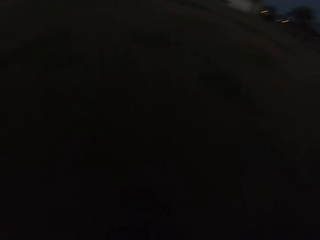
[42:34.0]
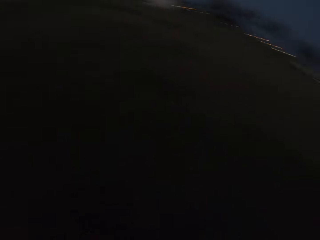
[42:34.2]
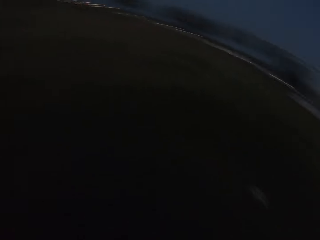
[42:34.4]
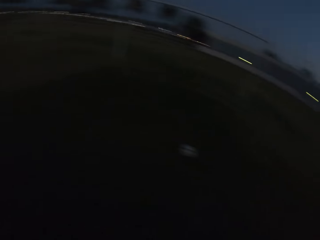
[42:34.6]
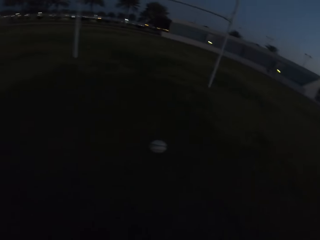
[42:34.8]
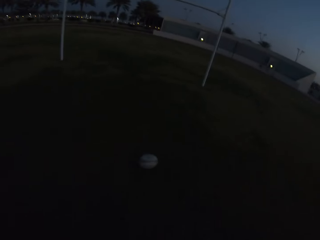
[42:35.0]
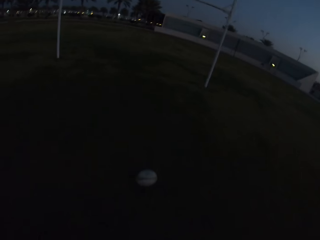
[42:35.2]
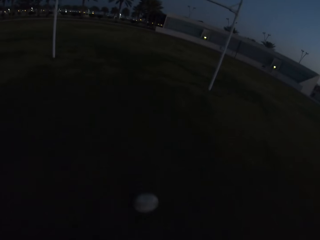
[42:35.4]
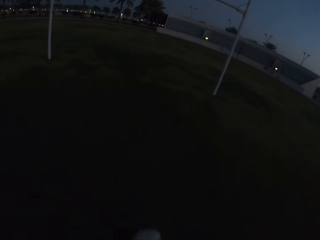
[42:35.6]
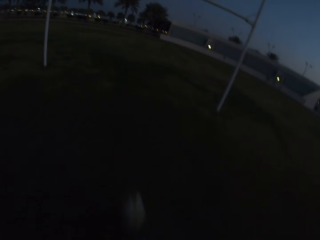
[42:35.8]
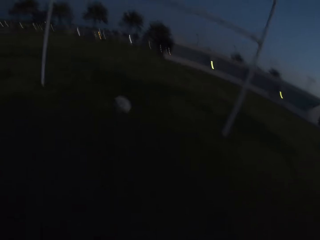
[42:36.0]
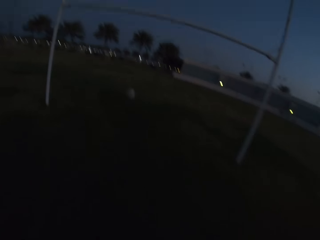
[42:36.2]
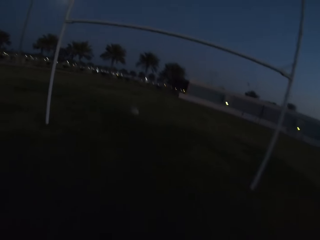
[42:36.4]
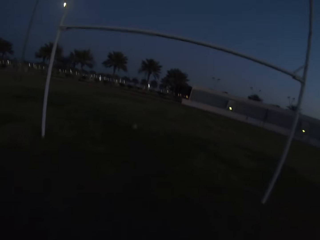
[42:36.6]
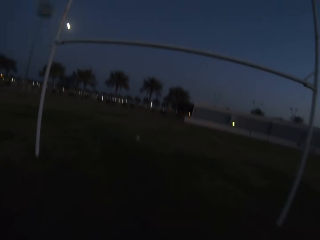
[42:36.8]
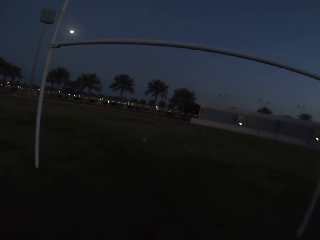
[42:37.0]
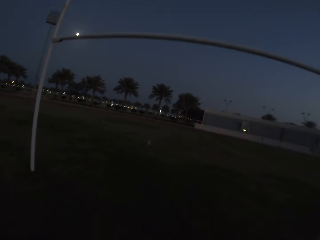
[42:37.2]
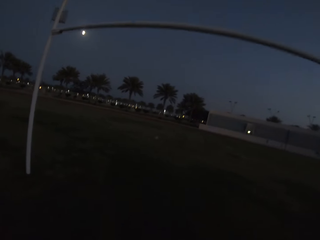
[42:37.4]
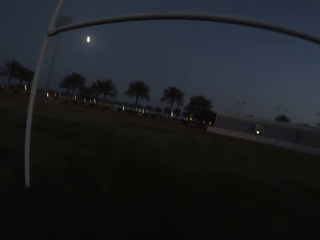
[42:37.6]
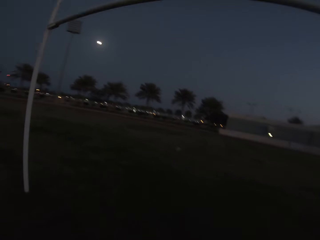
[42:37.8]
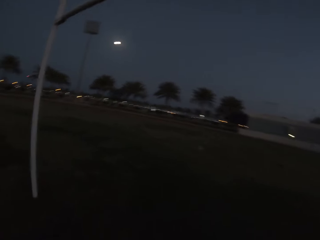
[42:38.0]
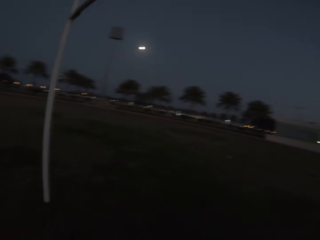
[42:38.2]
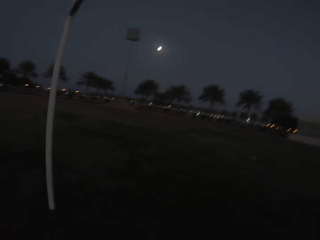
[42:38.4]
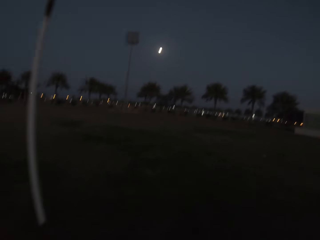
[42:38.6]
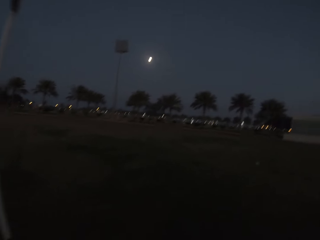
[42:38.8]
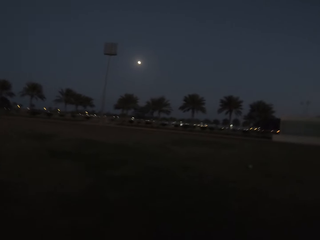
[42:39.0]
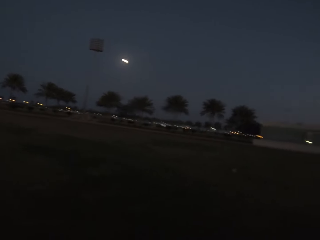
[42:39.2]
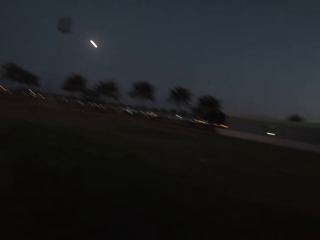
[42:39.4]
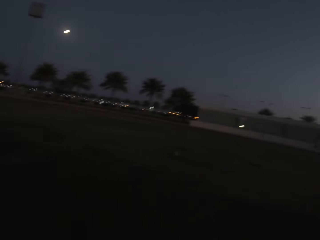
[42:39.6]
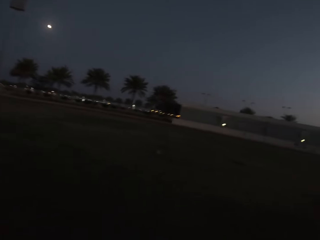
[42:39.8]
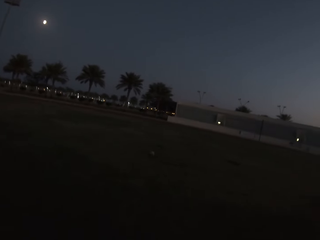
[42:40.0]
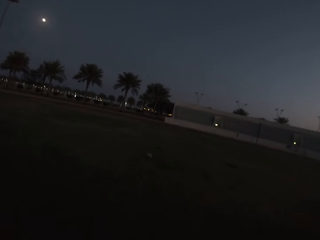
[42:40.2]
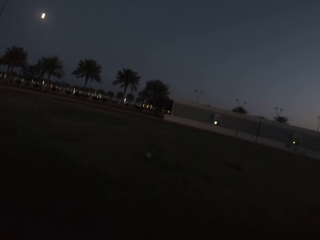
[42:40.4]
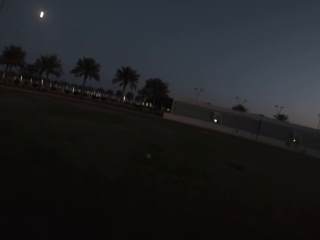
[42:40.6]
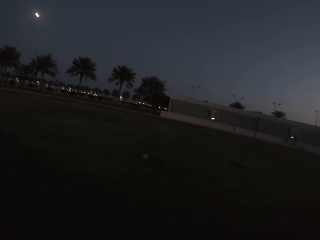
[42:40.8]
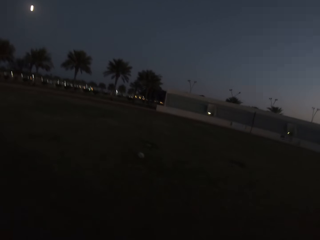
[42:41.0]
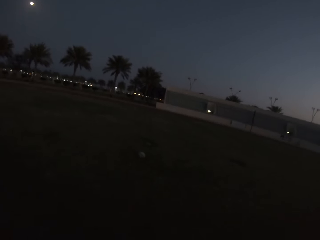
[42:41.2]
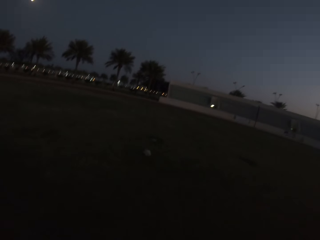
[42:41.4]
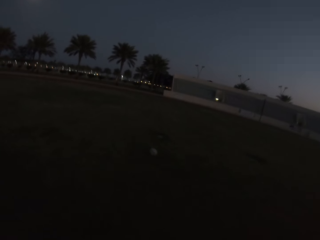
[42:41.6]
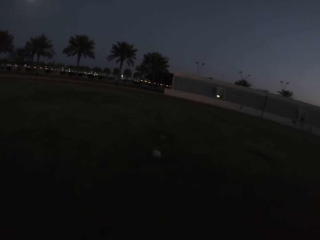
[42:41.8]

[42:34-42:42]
The camera wearer kicks the ball. They pick the ball from the ground. They walk towards the ball.

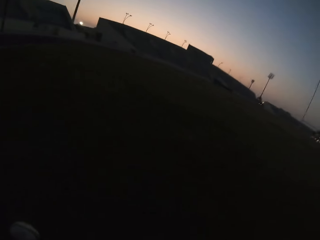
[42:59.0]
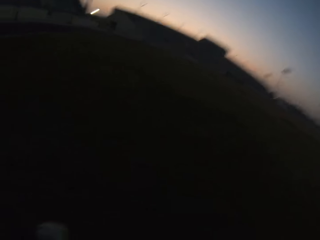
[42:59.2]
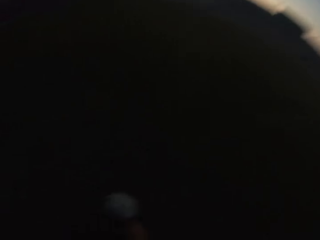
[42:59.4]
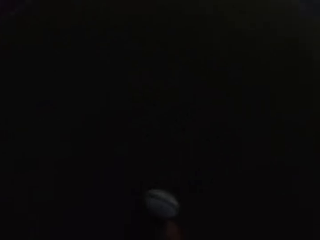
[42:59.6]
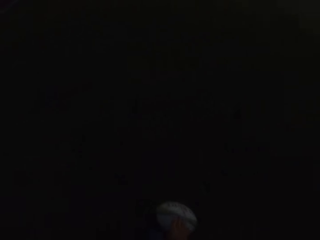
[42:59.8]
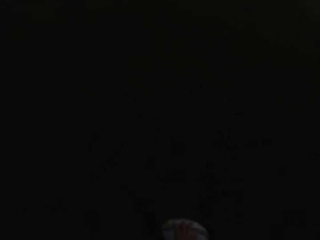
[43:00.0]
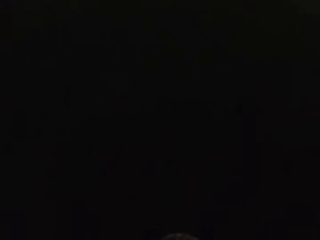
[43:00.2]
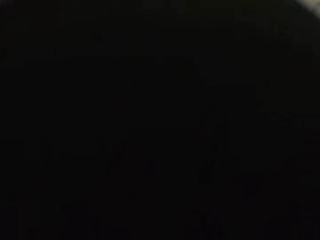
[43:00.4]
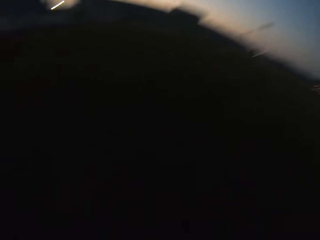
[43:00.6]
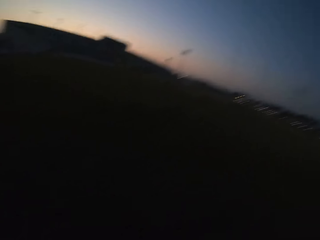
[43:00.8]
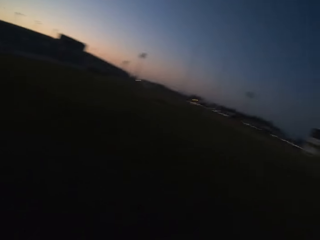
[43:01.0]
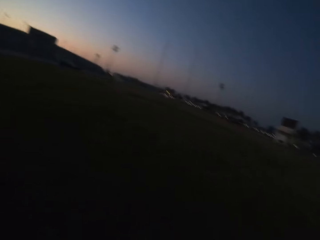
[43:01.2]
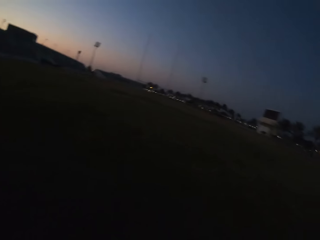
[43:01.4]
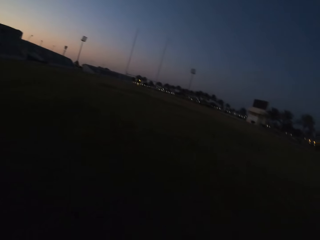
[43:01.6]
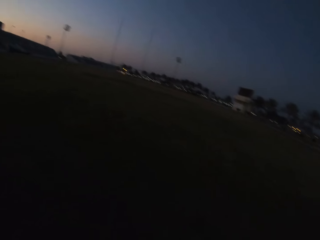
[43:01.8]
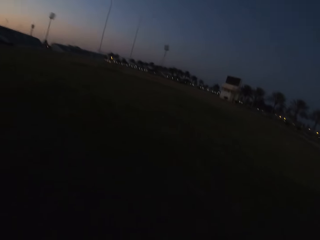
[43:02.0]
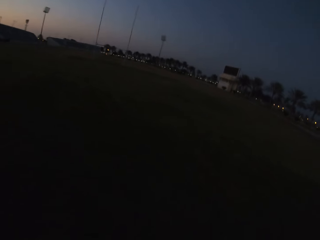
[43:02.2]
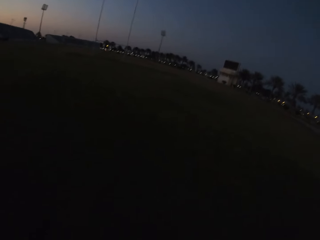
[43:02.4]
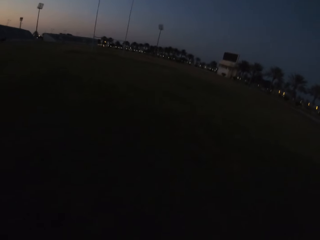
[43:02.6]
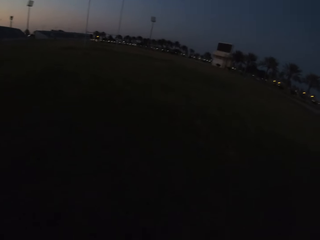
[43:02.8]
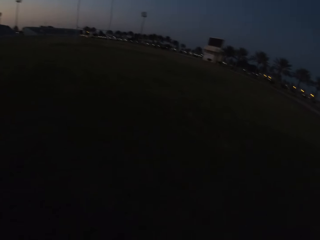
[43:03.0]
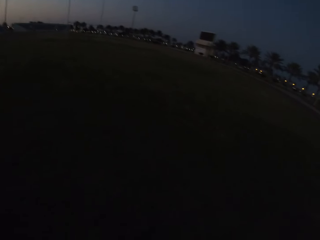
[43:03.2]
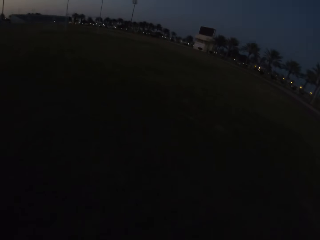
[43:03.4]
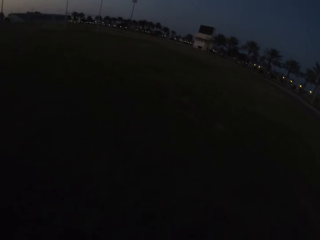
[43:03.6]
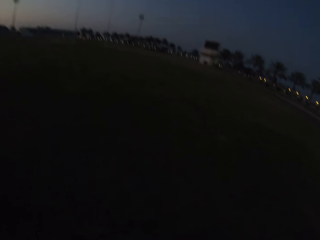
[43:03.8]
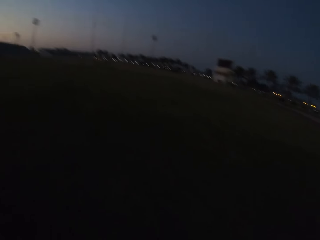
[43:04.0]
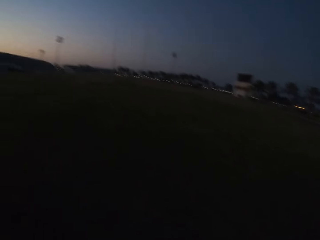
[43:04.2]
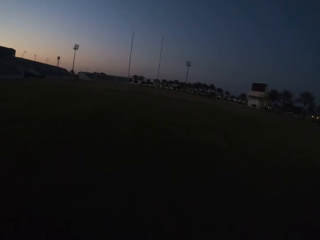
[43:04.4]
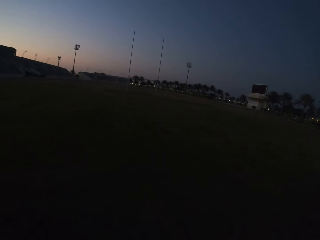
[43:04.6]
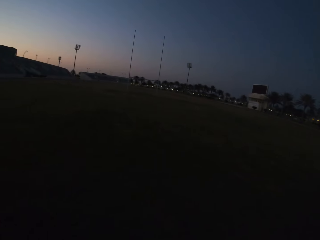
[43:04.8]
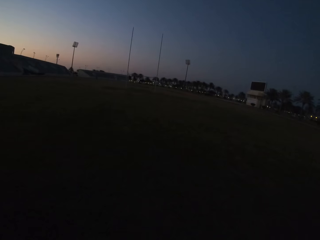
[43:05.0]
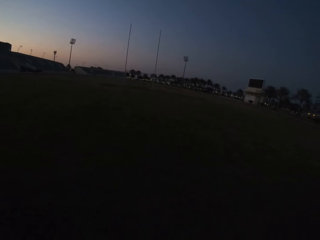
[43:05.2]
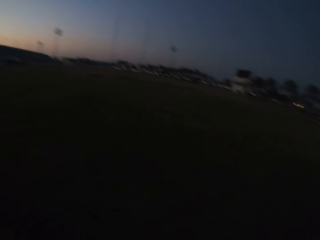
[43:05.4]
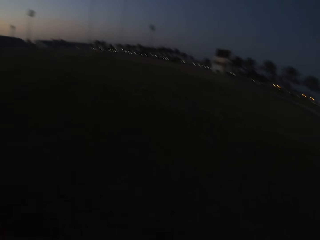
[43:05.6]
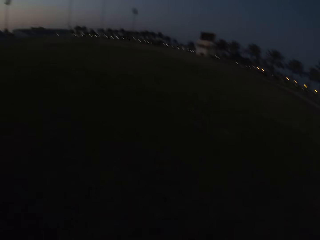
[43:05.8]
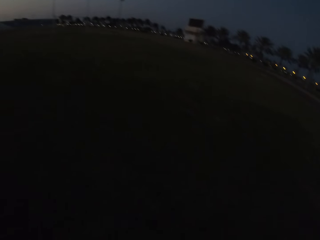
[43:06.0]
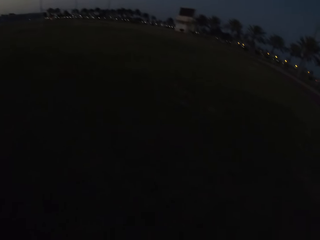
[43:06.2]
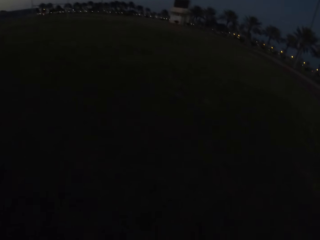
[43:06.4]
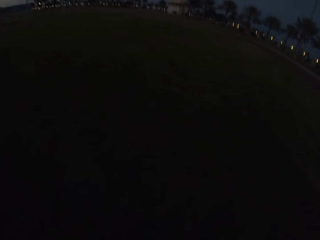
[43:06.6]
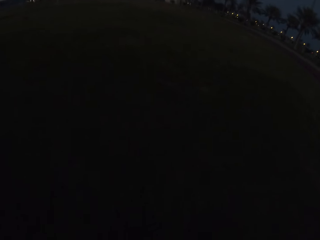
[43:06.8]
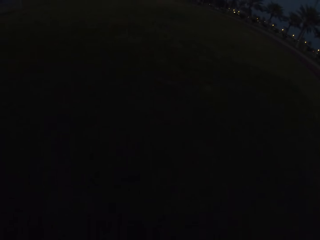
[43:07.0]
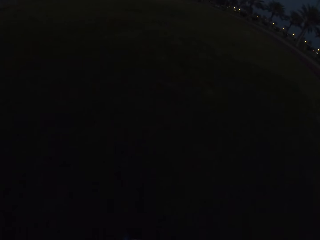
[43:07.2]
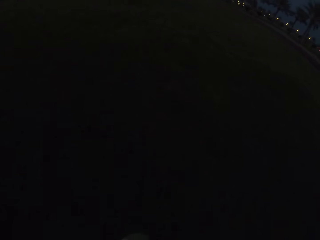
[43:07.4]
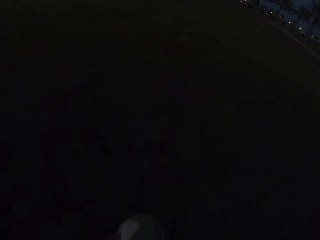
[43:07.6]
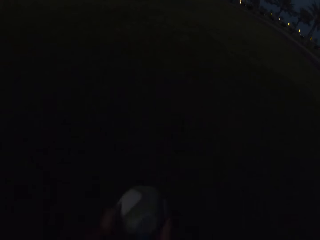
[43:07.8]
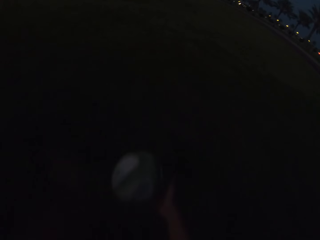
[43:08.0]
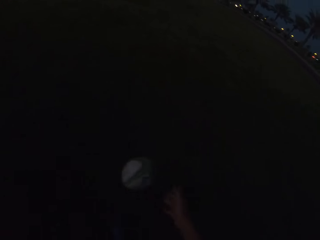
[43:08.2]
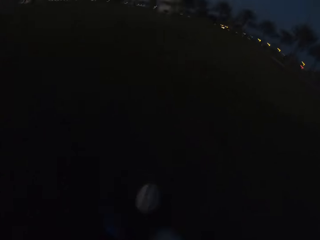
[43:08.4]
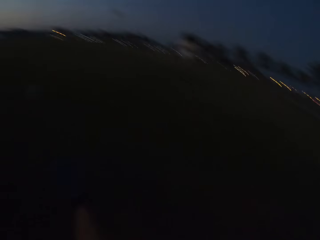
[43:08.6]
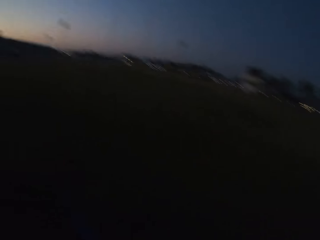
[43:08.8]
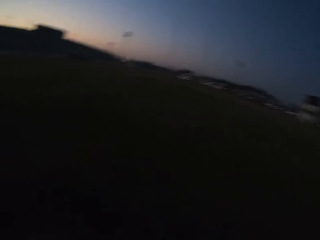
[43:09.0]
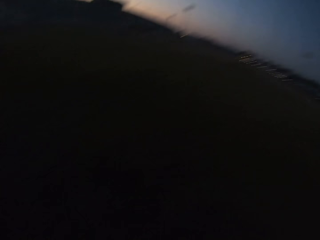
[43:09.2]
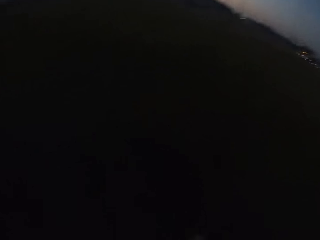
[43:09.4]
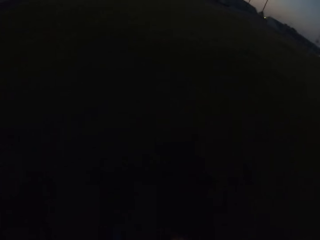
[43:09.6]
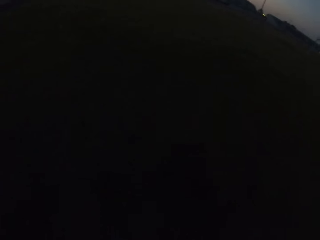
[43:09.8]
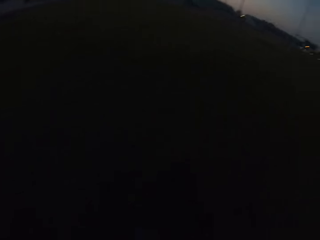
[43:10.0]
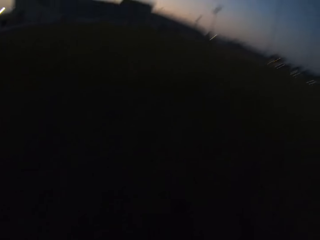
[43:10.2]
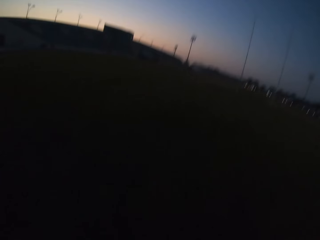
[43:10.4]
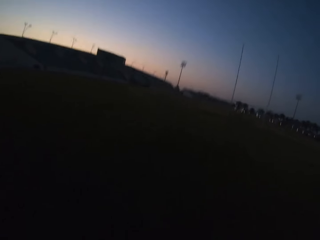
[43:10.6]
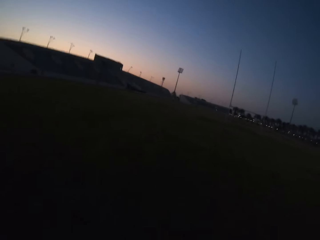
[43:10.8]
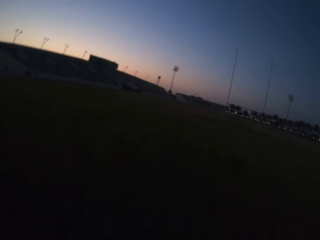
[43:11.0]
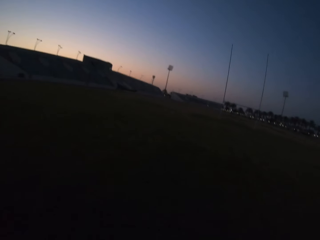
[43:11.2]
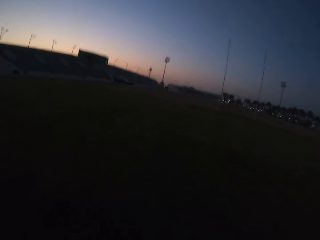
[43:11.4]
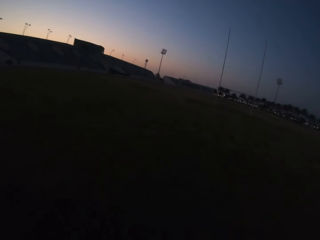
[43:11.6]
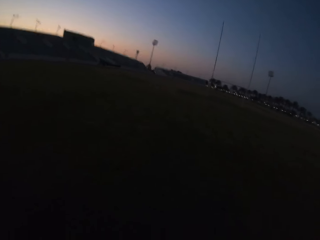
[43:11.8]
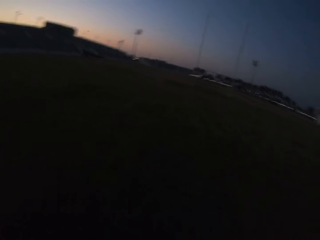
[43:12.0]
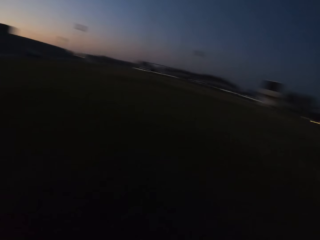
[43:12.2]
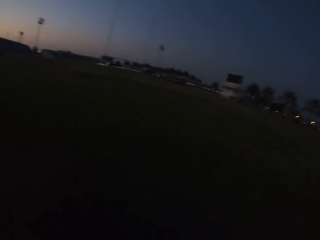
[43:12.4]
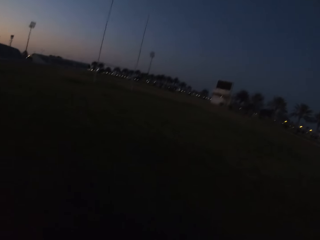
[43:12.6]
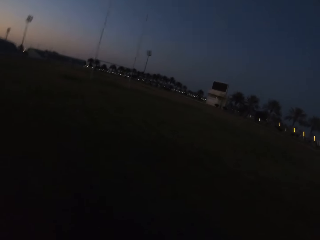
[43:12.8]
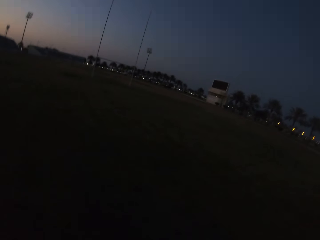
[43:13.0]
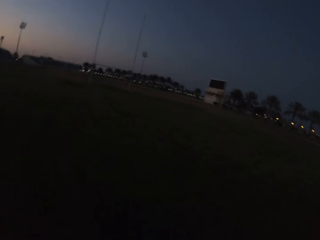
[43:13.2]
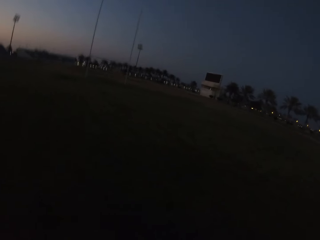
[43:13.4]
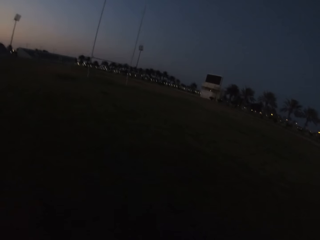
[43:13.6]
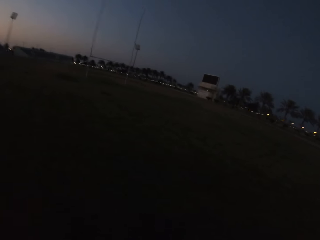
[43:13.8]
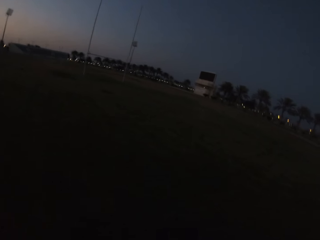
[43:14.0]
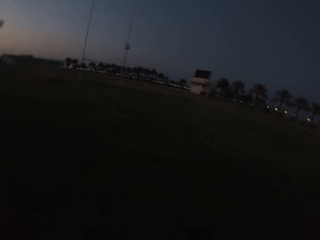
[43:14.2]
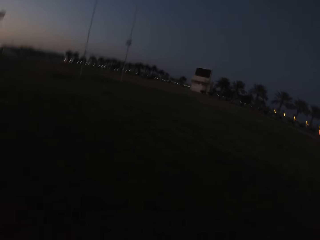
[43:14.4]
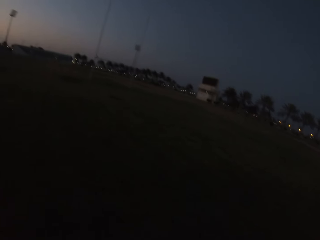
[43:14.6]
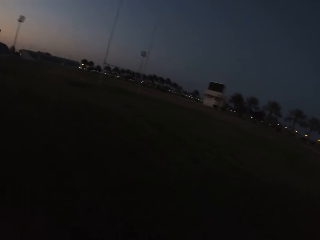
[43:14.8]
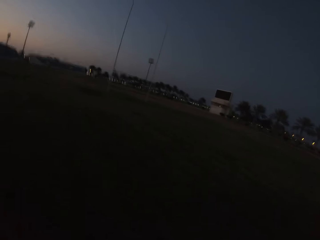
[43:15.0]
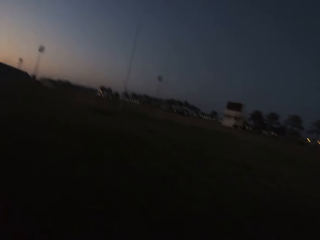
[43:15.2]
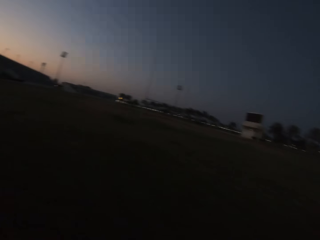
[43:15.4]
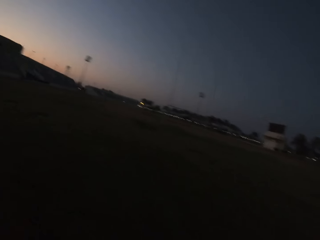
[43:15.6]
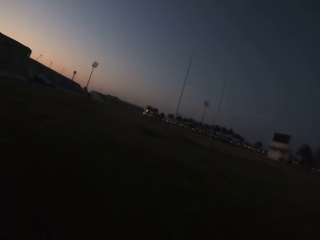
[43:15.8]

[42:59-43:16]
The camera wearer kicks the ball. They pick the ball. They kick the ball. They walk towards the ball.
